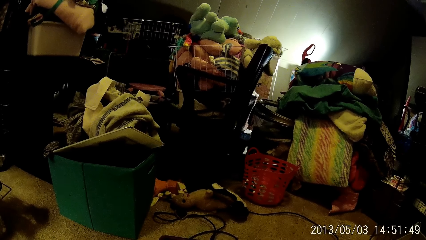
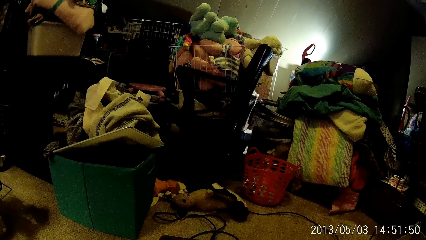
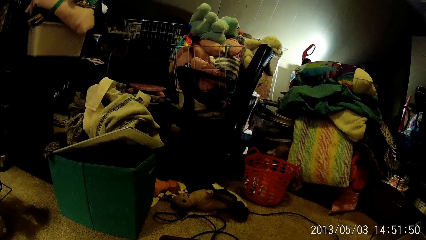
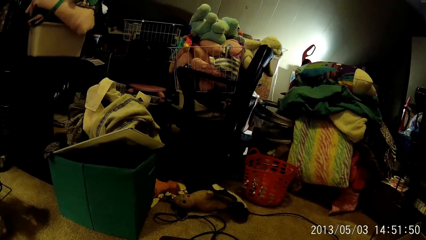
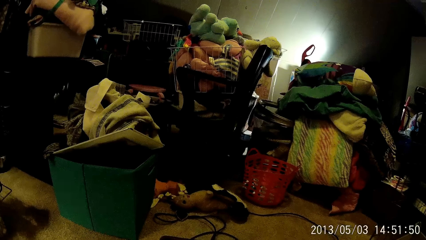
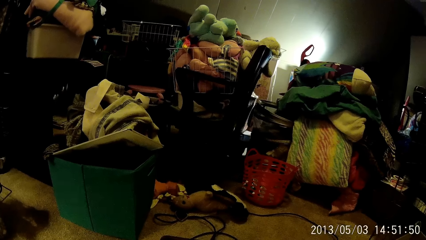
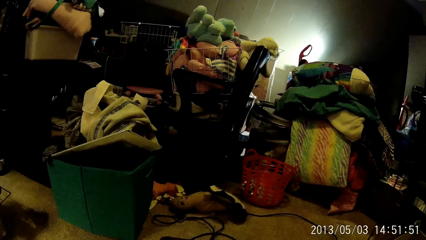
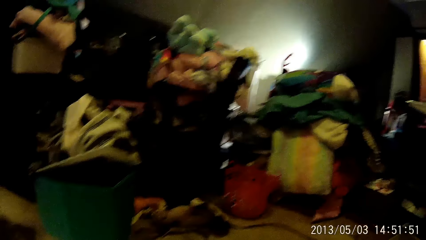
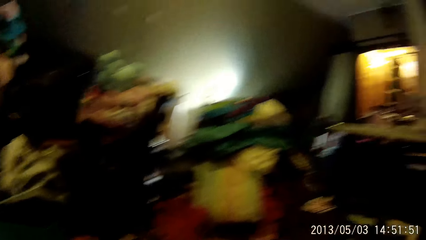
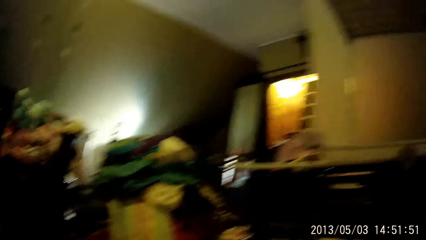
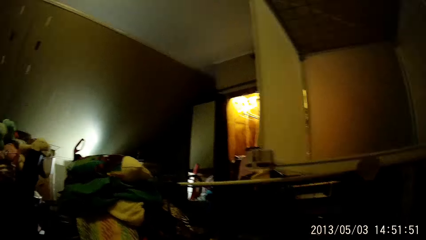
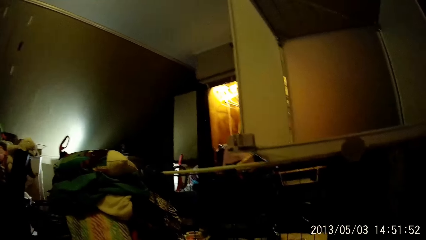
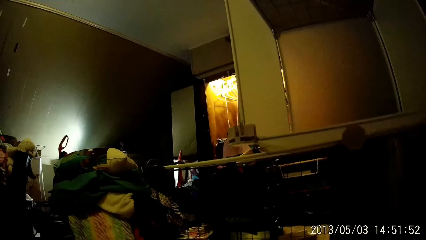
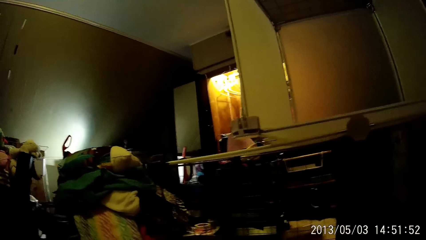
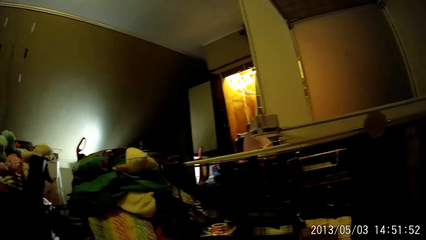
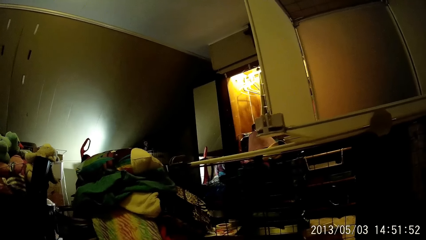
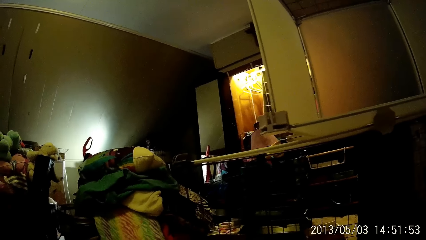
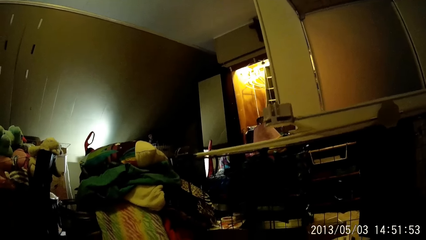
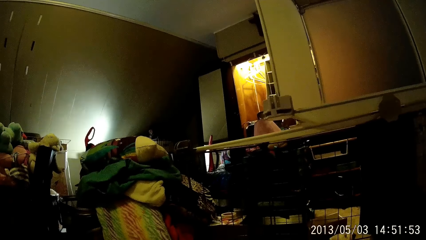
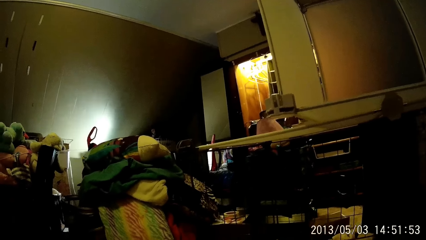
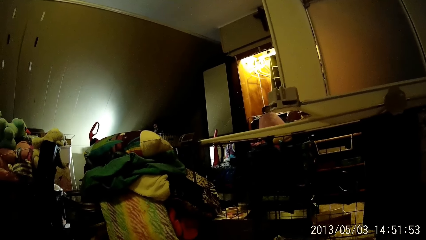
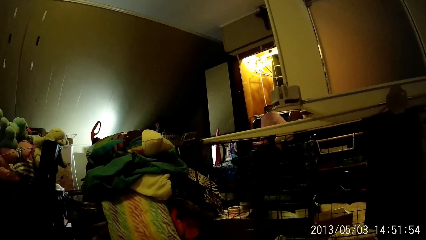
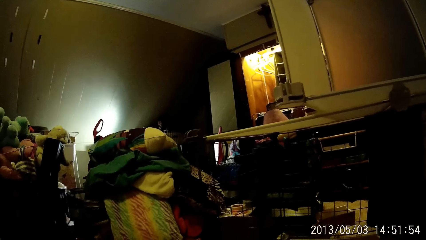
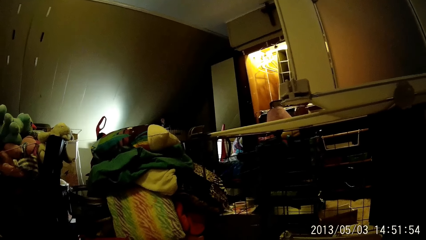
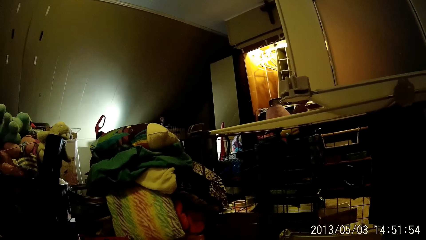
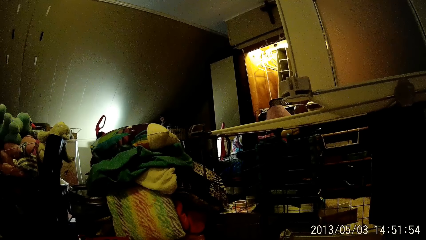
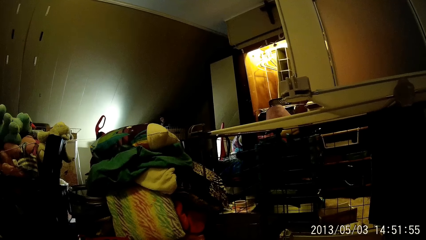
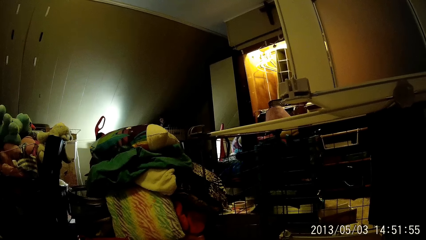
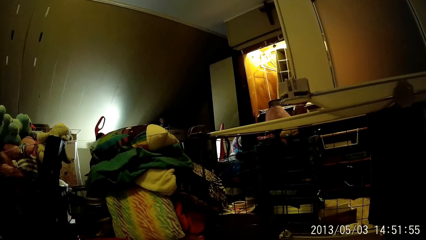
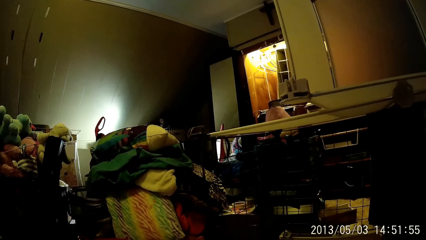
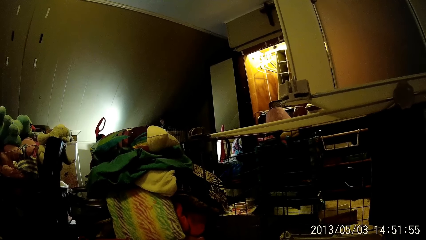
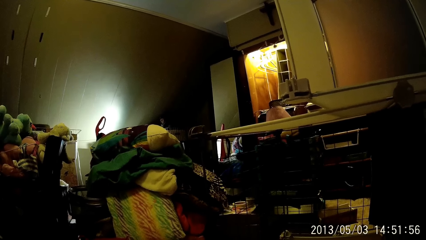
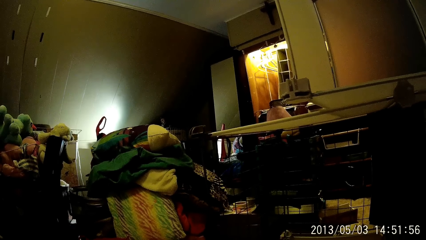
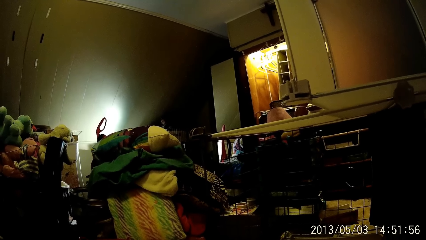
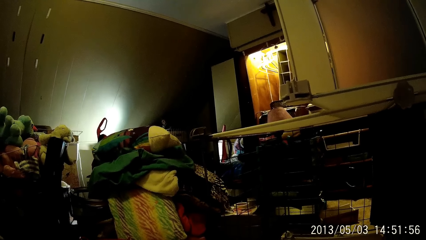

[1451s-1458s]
The camera wearer stares at the wall.

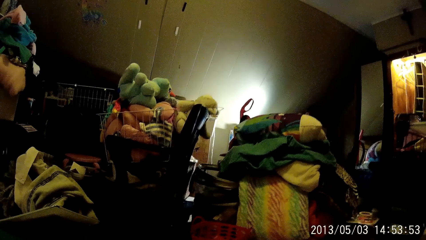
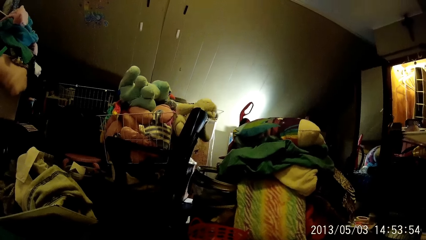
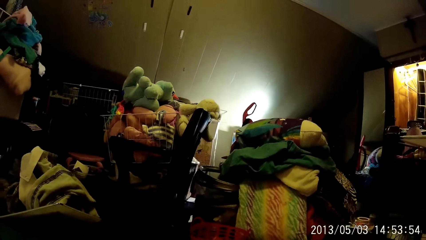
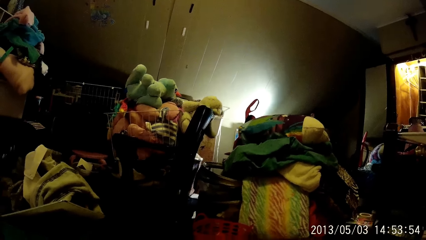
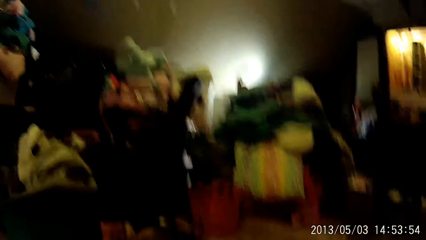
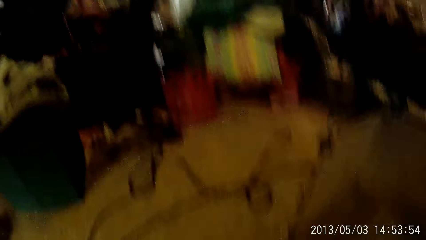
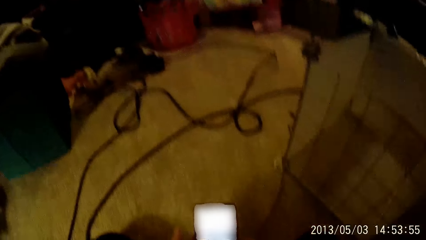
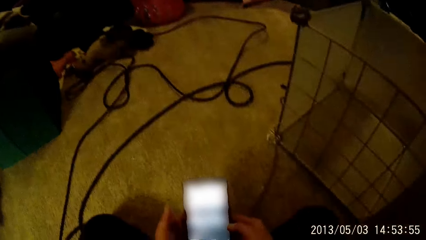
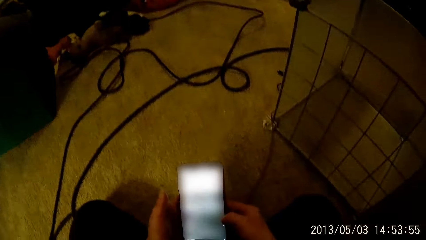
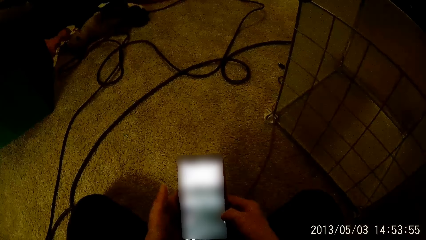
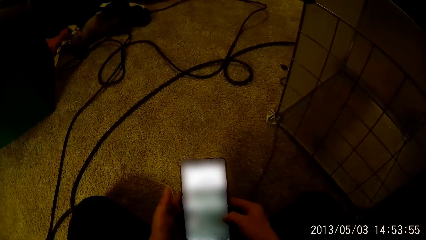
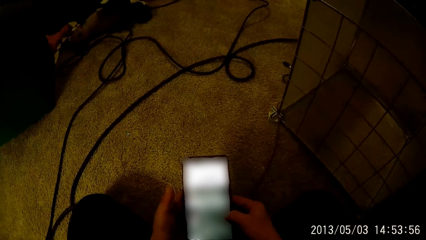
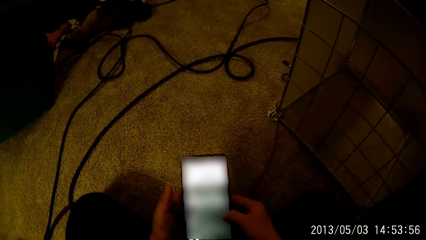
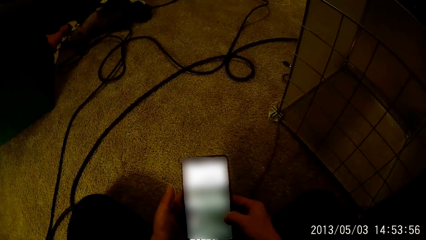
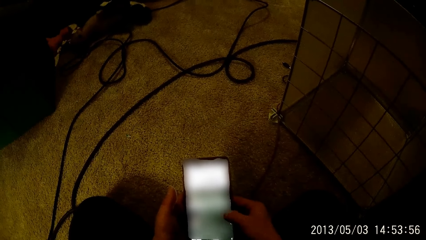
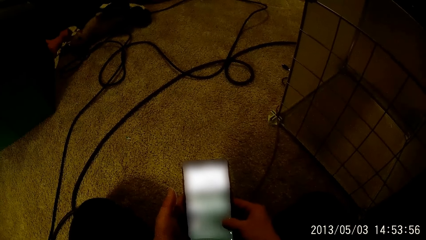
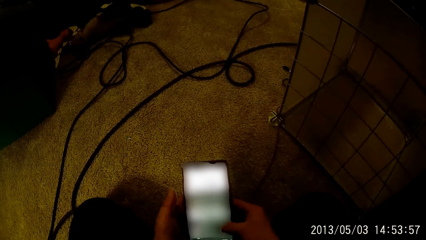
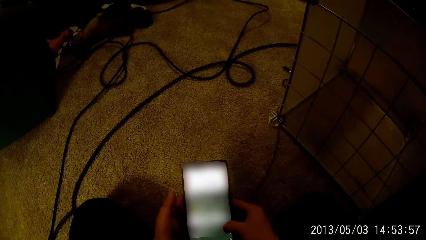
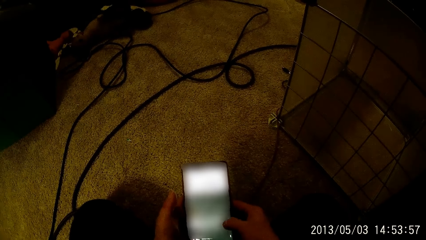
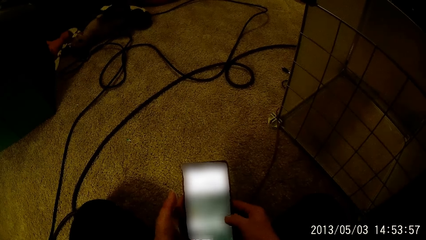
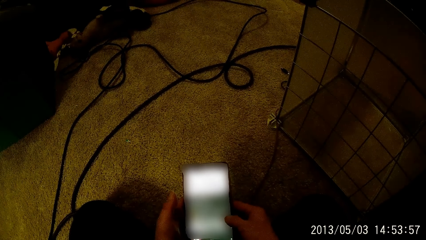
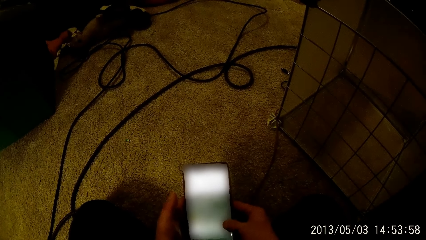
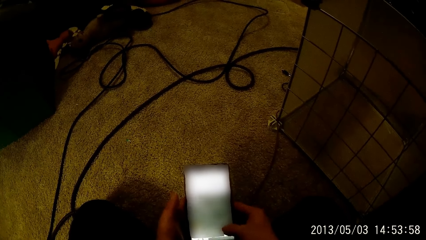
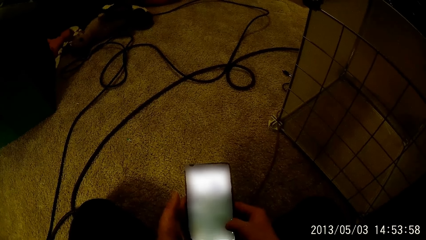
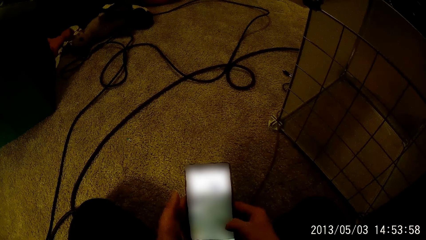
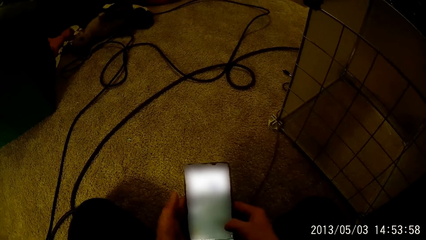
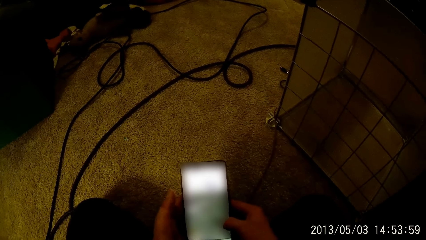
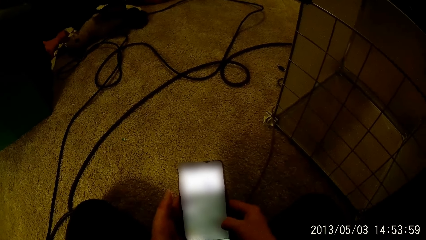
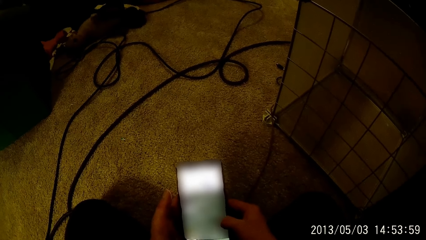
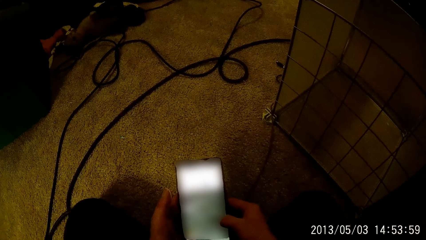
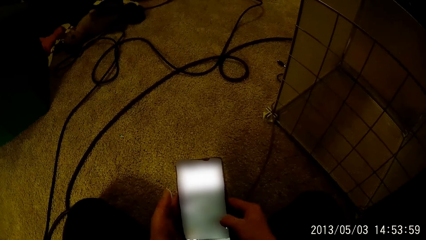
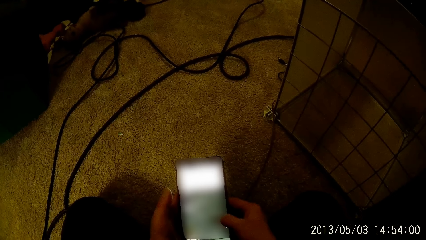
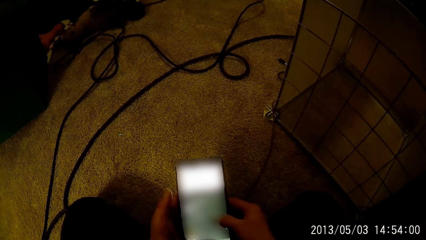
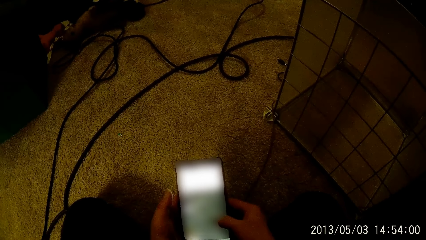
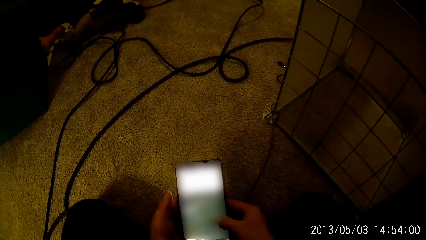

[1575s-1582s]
The camera wearer scrolls through the phone with his right hand.

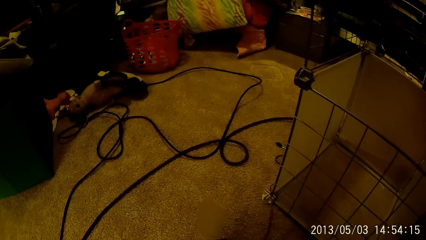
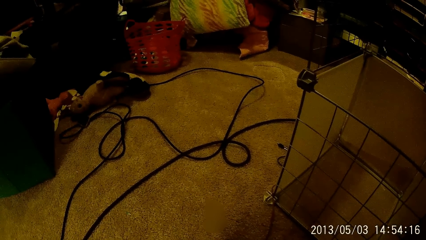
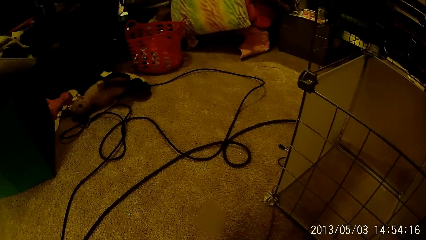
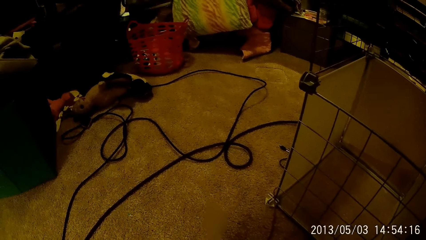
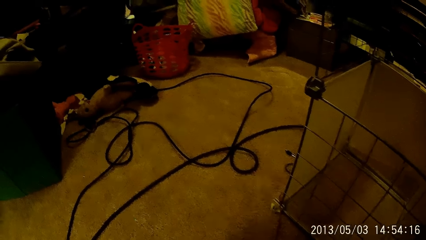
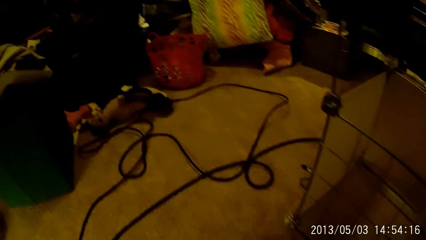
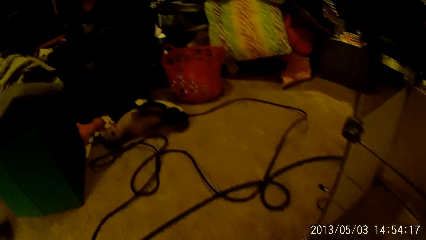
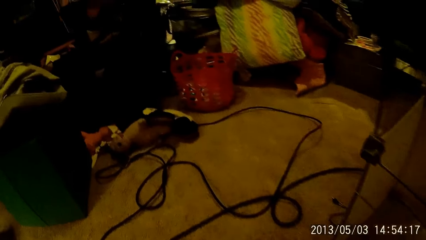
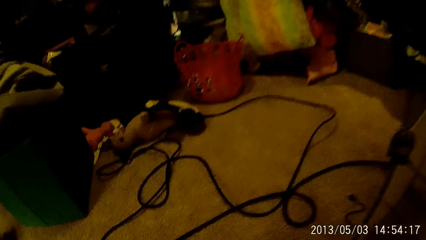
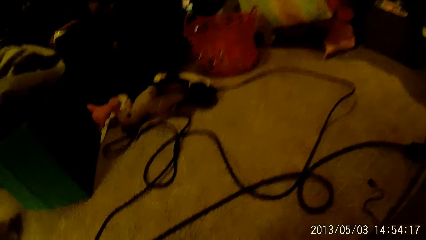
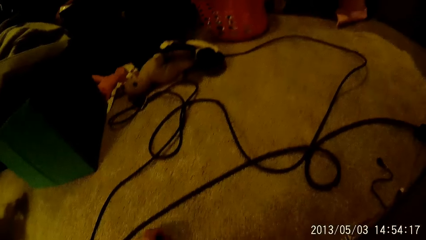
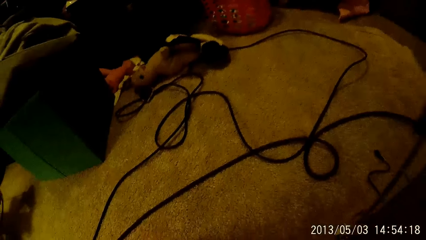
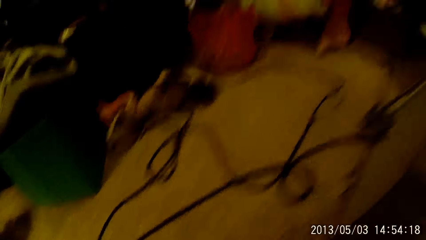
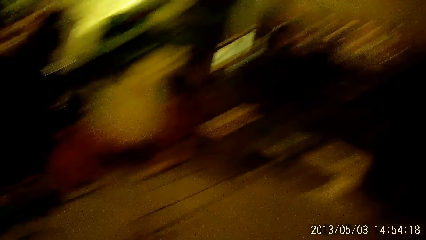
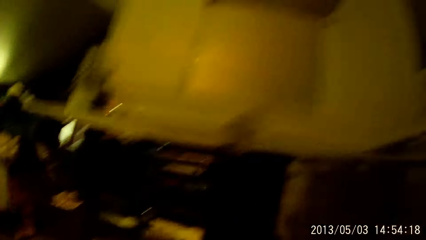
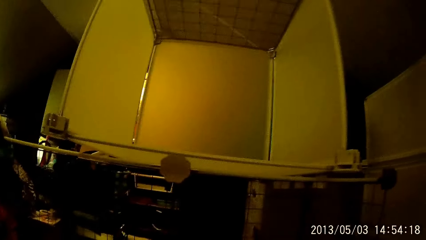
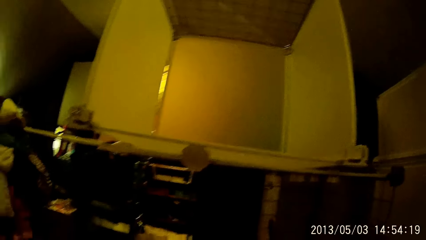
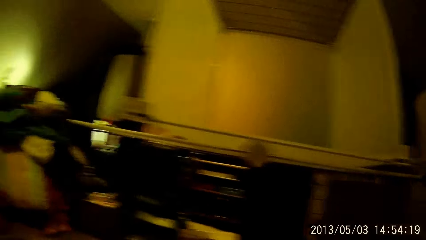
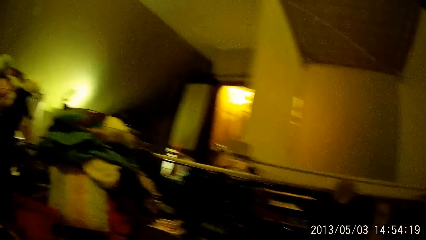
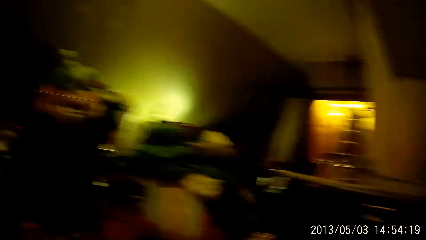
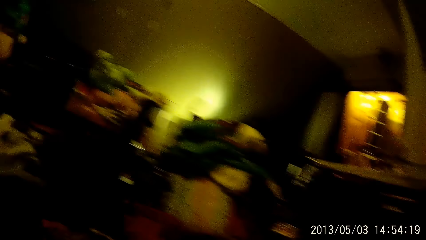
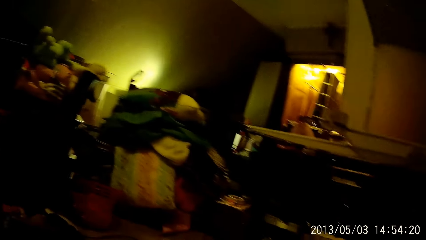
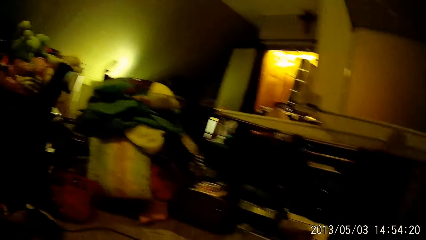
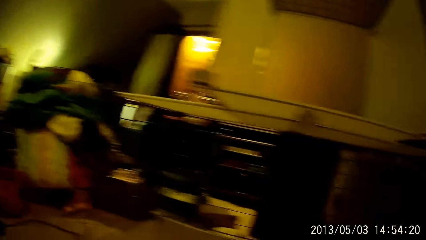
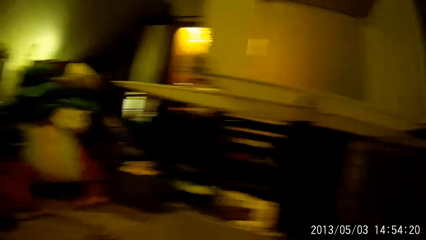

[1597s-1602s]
The camera wearer stands upright.
